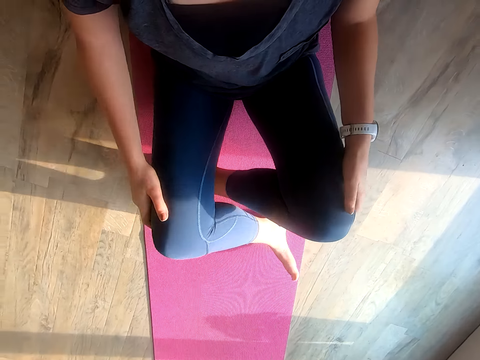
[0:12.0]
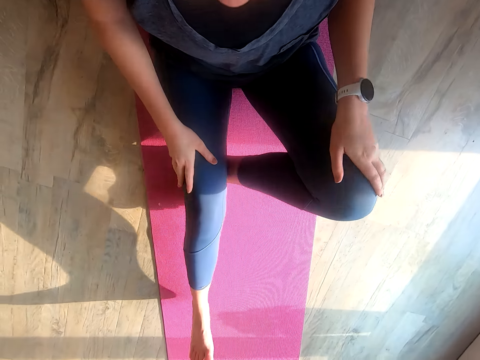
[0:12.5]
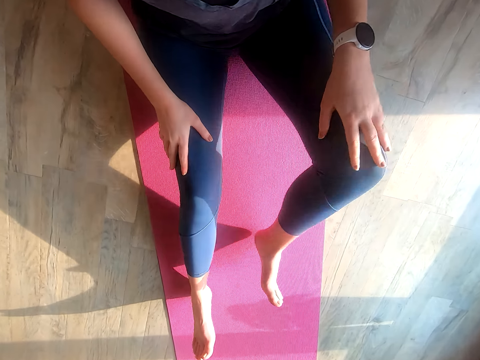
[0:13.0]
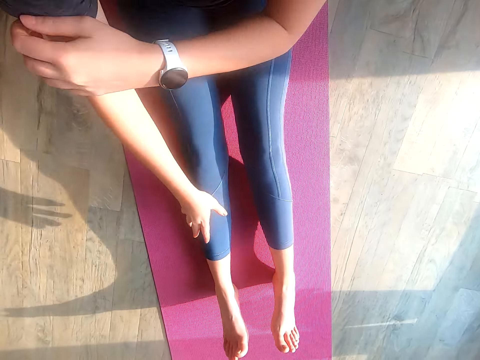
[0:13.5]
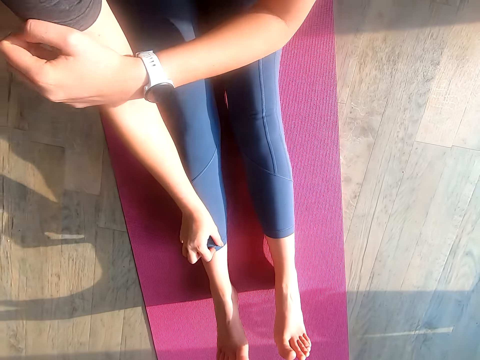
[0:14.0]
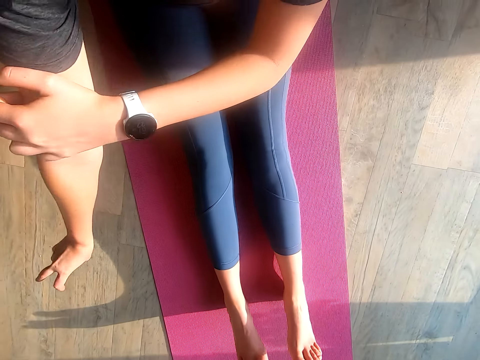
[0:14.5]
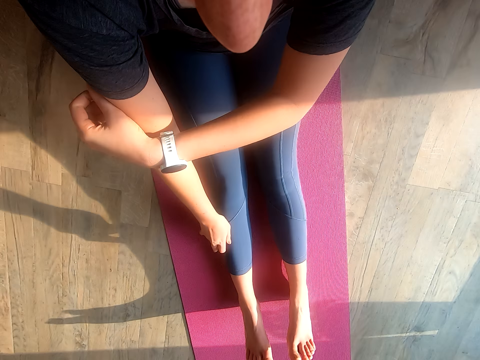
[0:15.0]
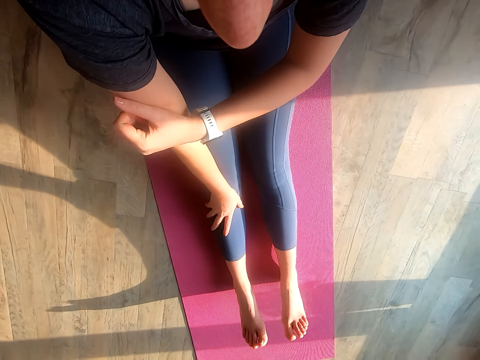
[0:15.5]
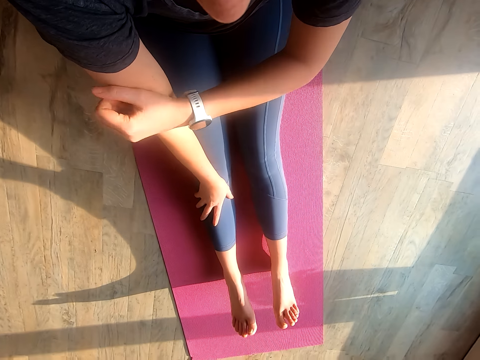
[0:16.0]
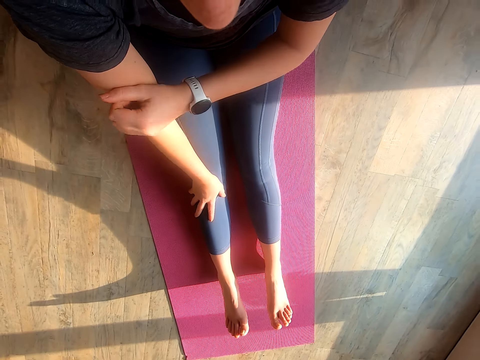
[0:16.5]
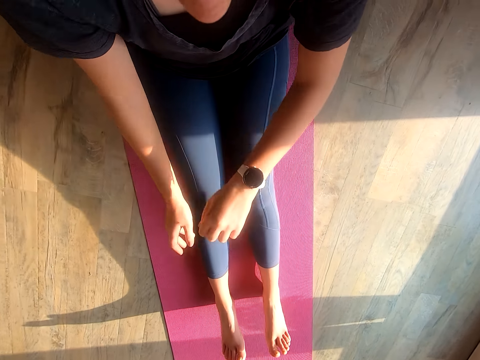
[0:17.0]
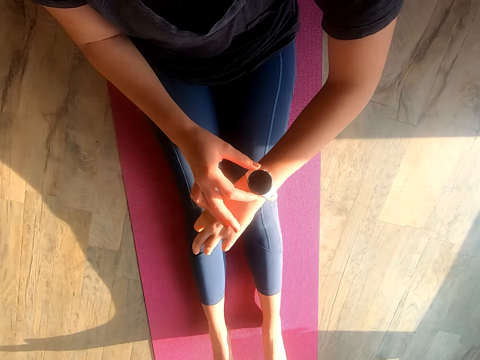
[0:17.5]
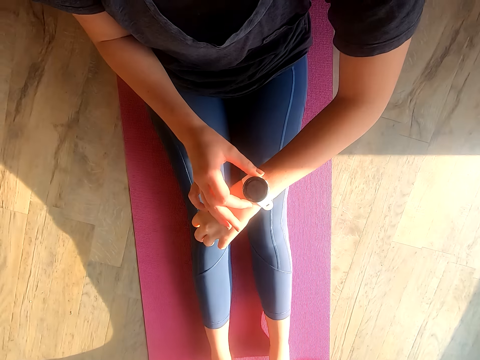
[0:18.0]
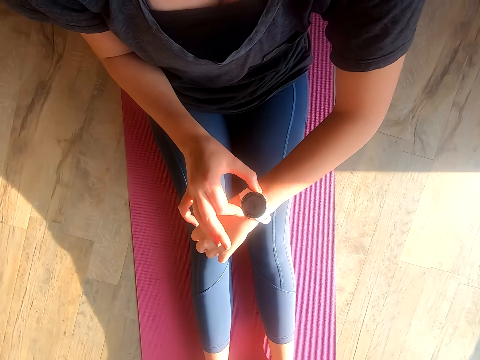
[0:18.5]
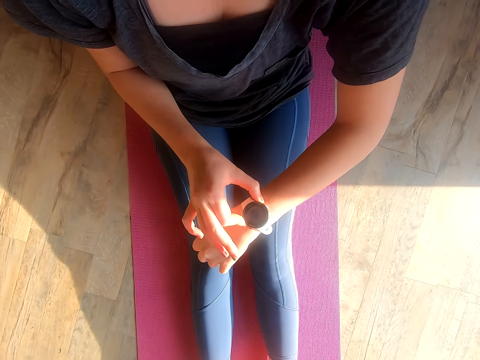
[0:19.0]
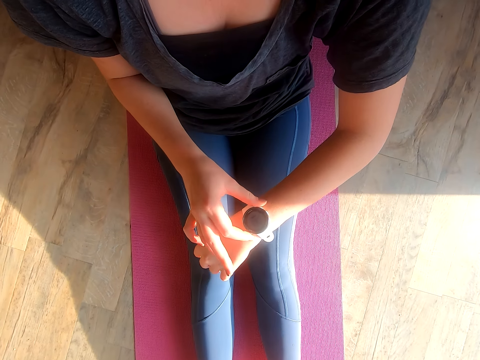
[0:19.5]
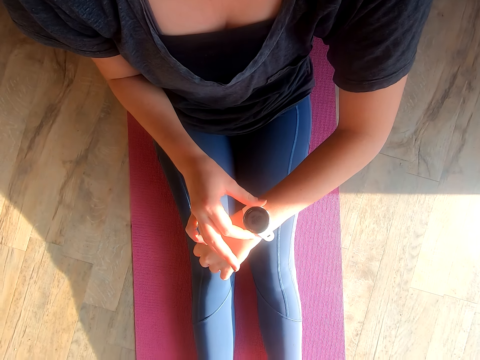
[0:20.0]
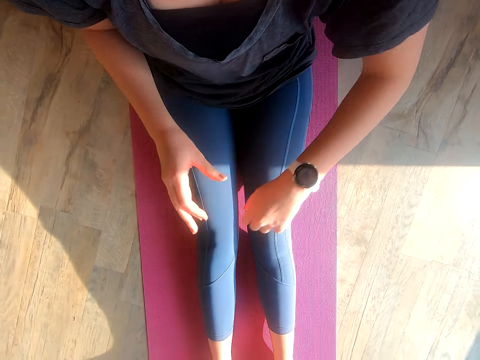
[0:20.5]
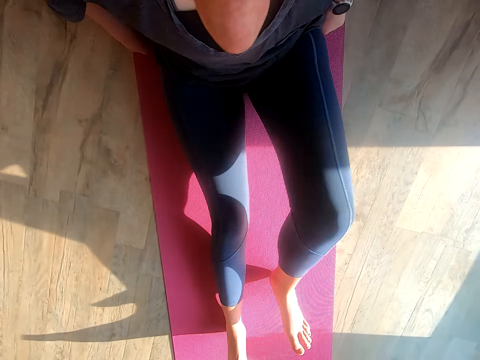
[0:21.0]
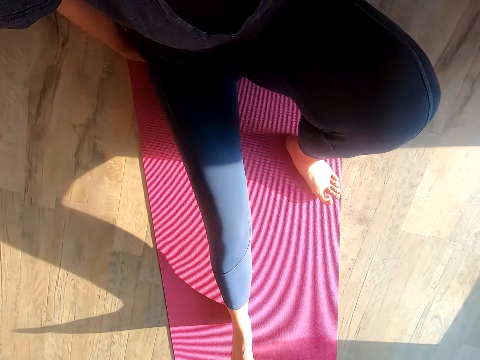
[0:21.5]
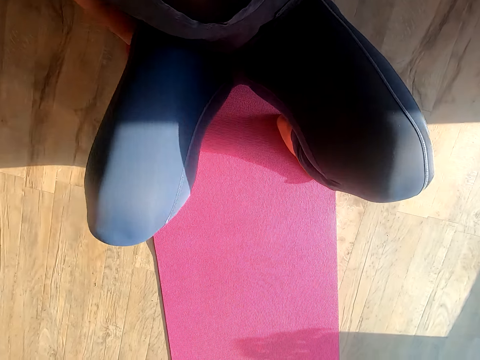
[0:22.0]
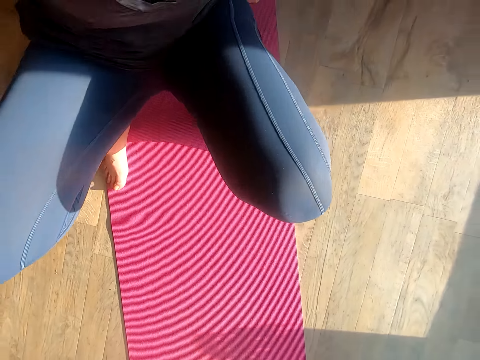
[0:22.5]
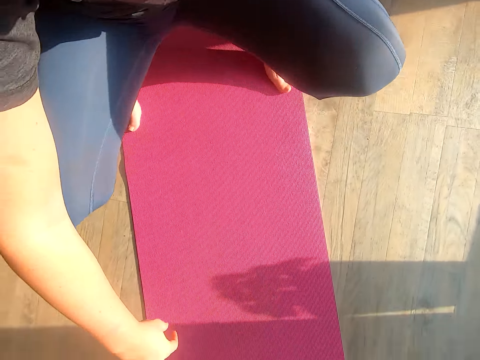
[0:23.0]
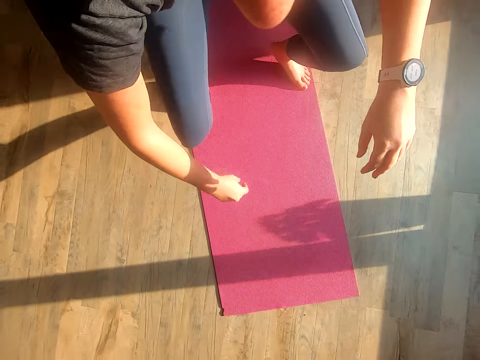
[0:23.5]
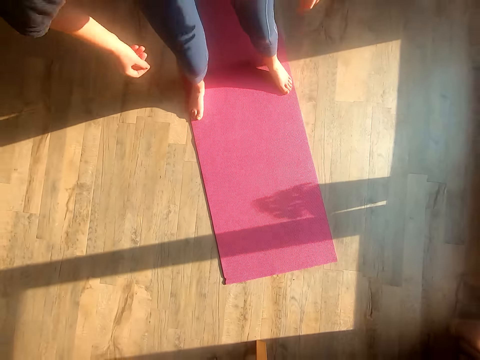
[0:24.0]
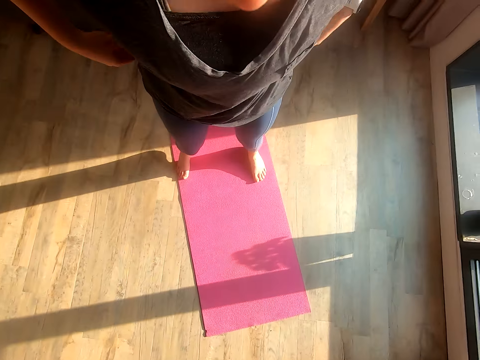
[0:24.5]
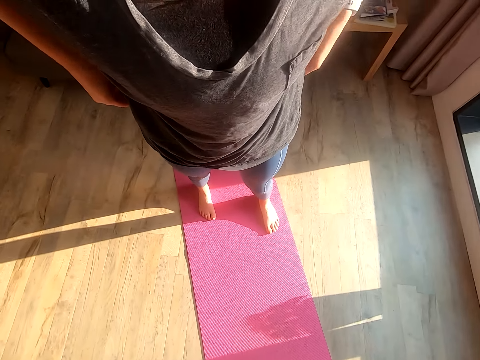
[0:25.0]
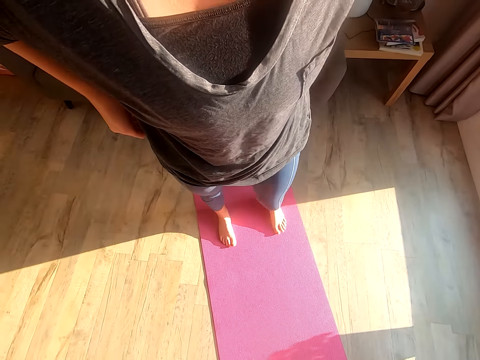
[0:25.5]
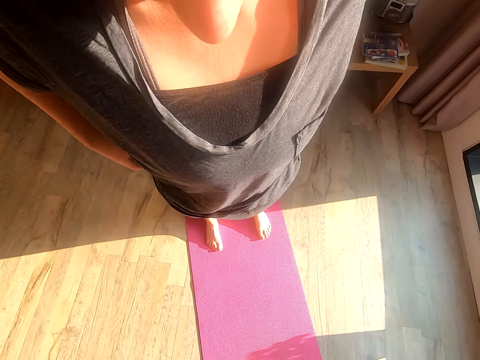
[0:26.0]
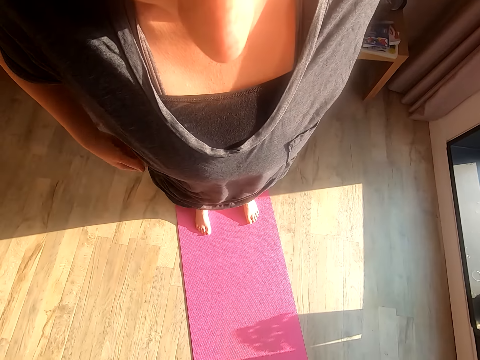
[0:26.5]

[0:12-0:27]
The camera wearer stretches her legs. She rubs her hand. She adjusts a watch. She stands up.

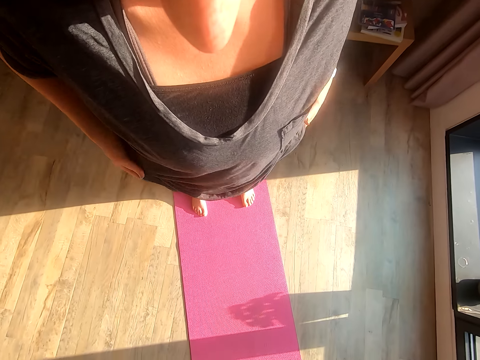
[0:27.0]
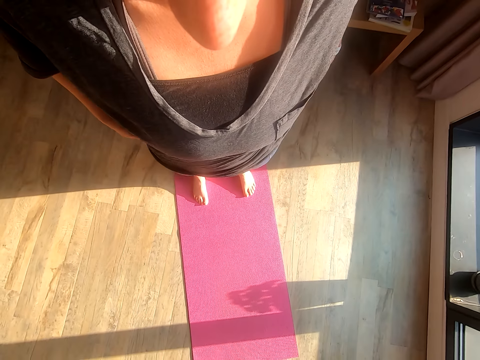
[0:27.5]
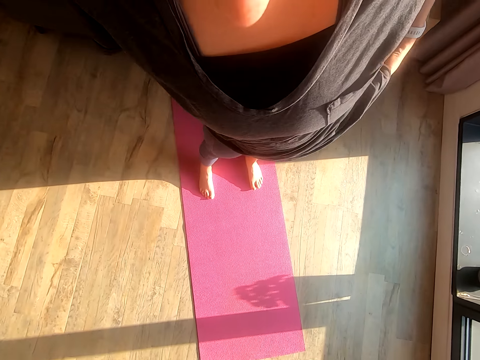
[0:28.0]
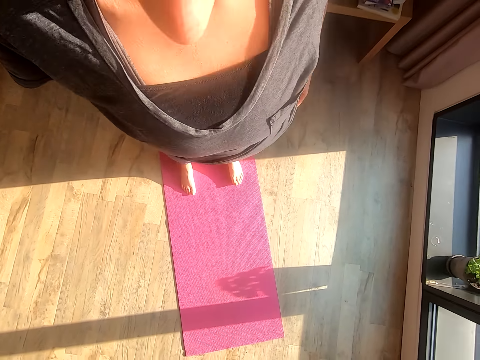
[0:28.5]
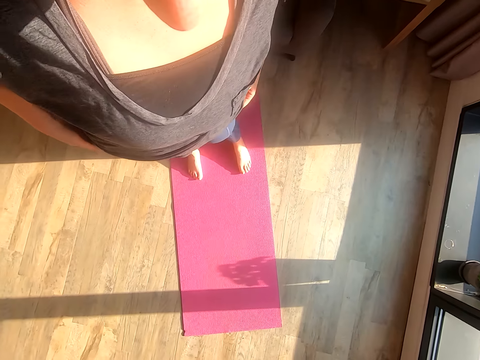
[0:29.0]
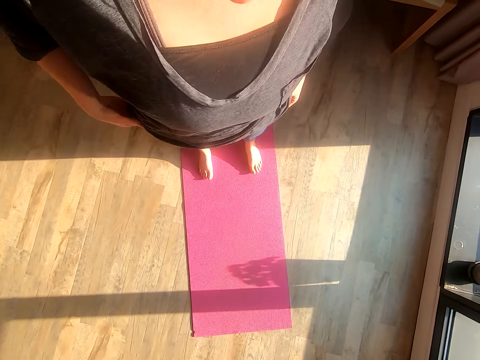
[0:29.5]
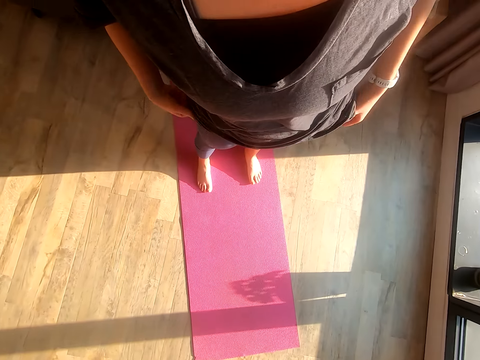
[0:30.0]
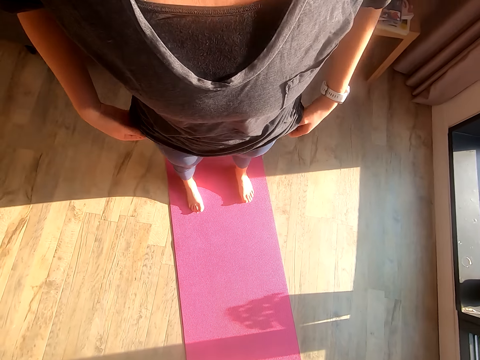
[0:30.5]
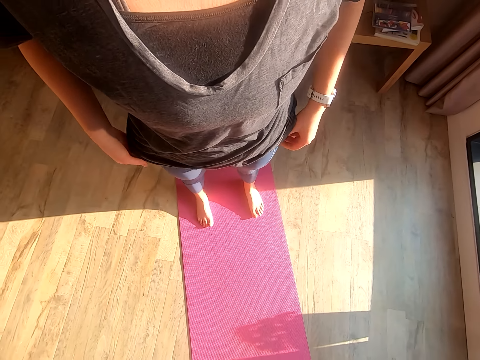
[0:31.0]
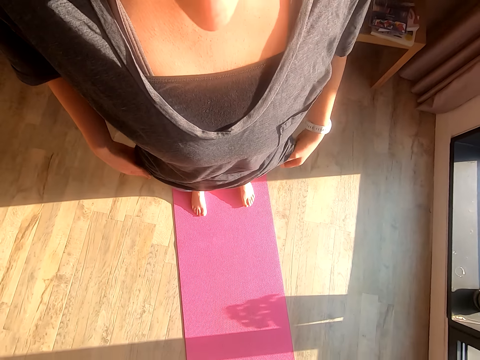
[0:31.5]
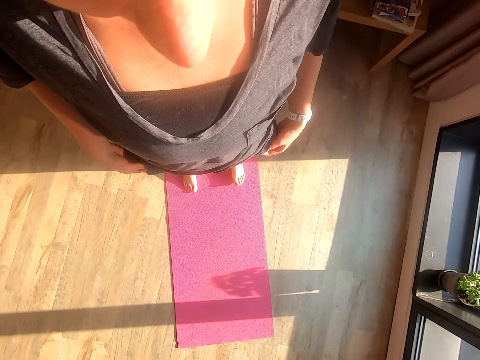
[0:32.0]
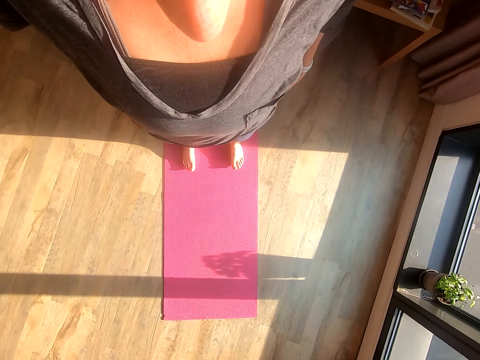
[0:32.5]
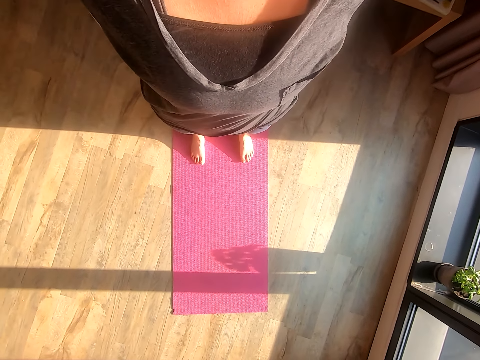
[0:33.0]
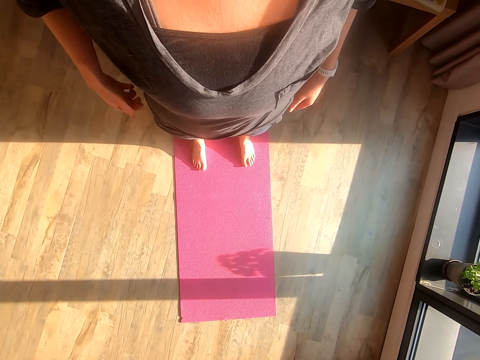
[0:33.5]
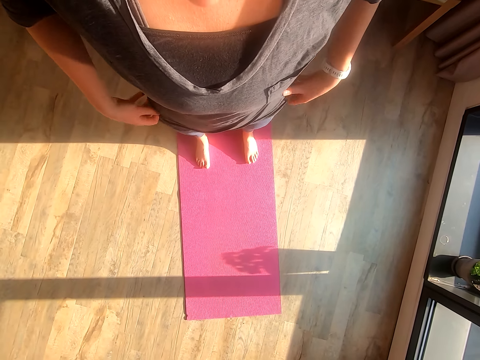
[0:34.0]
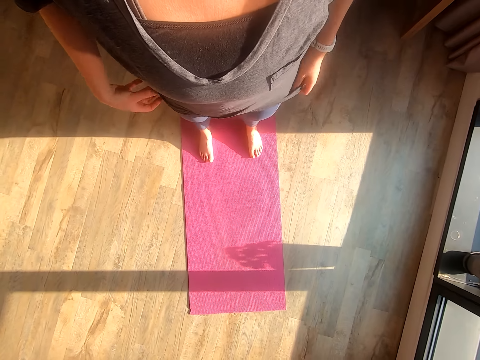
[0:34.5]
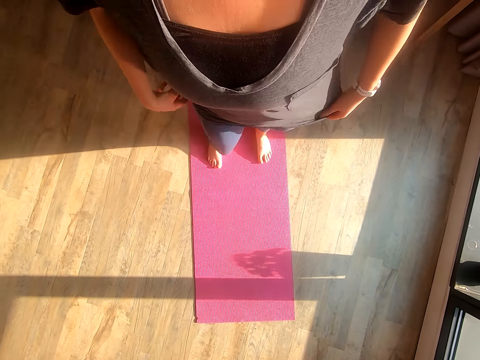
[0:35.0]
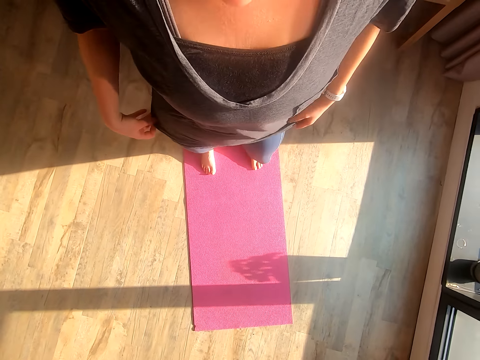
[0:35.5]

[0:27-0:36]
The camera wearer stretches her body.

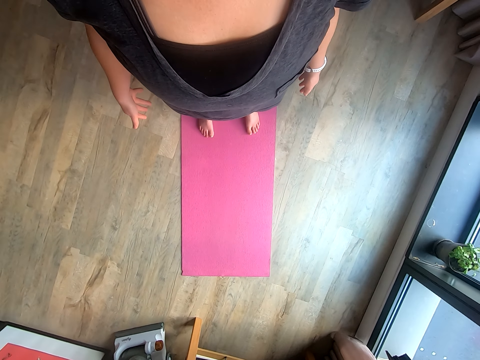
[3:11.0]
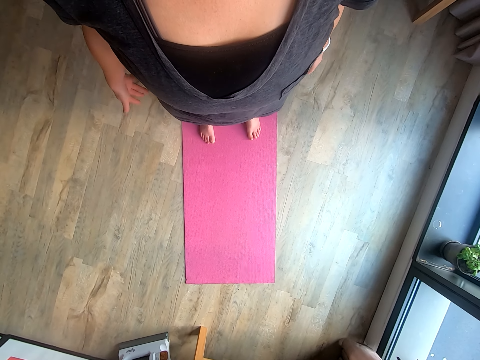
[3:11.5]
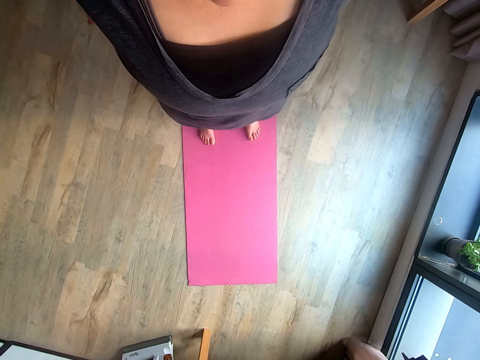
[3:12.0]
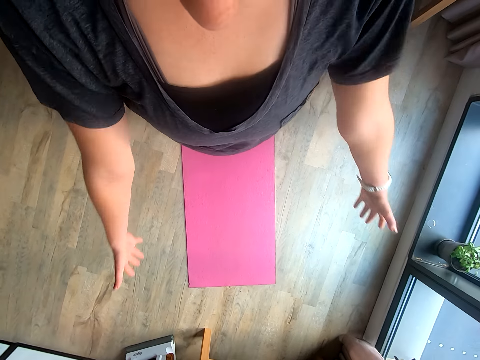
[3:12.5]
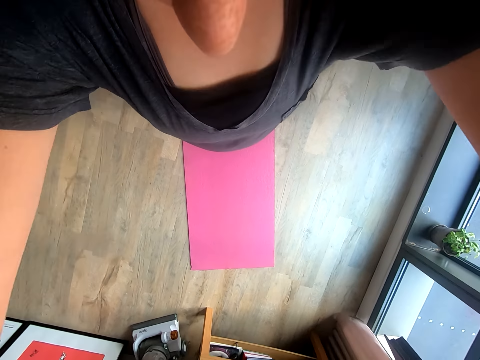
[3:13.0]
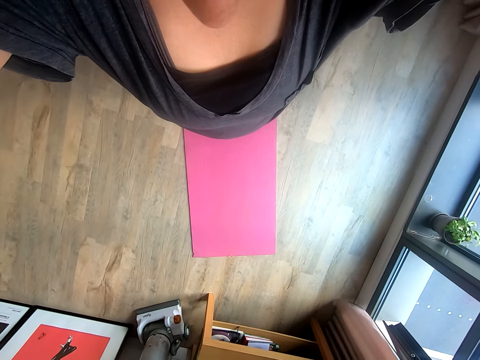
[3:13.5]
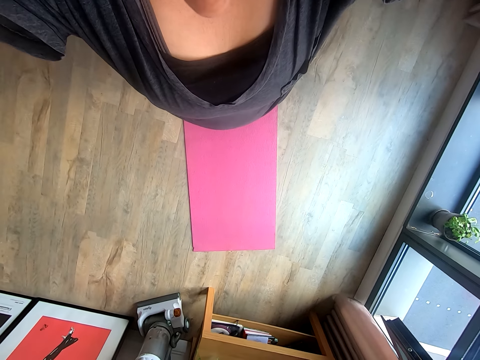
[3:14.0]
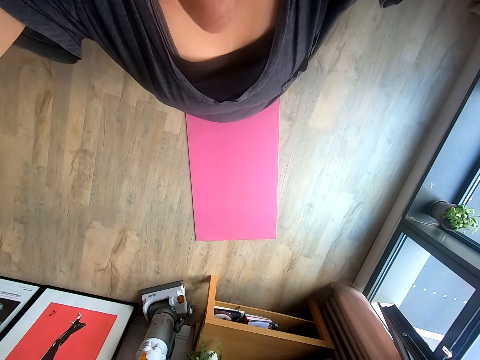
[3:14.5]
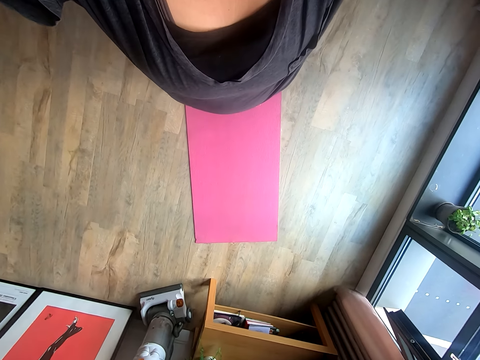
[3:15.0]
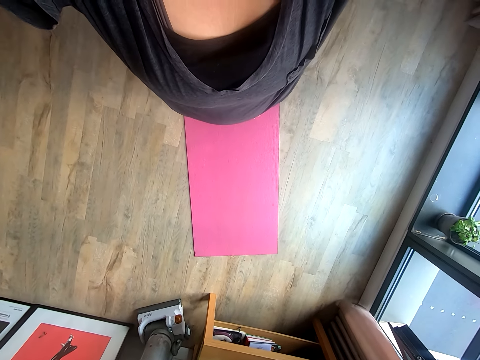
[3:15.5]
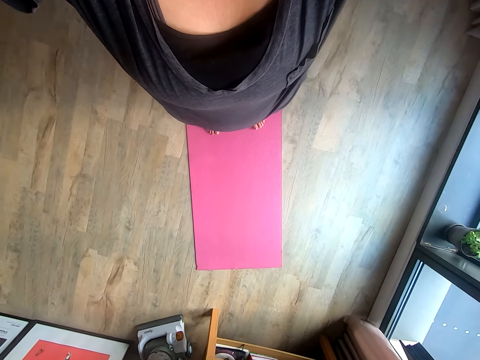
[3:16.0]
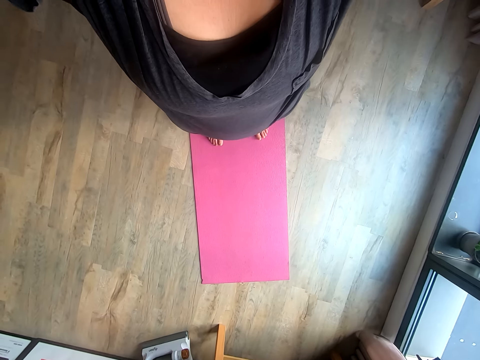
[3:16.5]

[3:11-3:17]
The camera wearer raises her hands.
